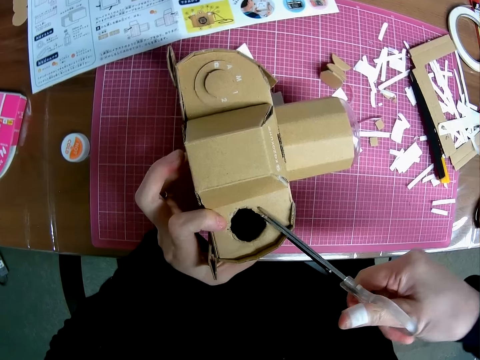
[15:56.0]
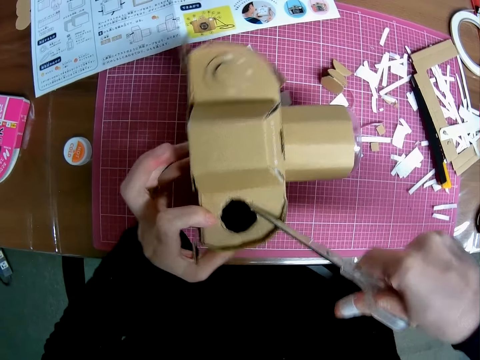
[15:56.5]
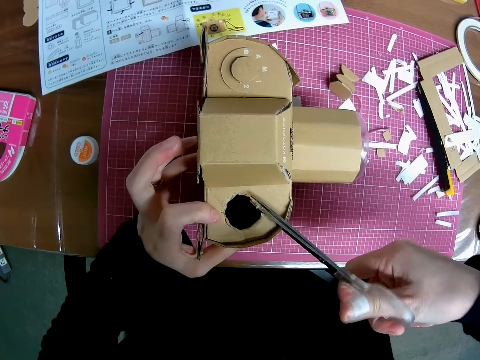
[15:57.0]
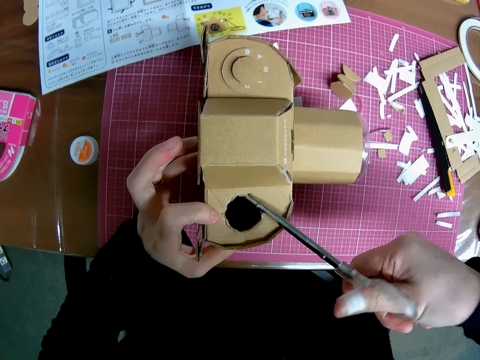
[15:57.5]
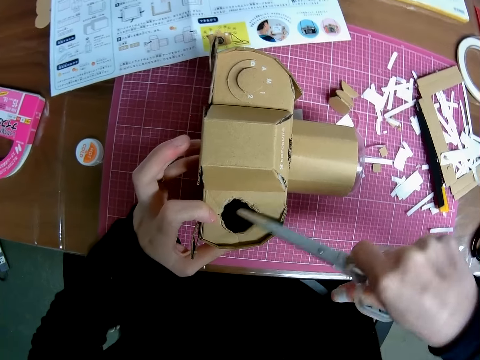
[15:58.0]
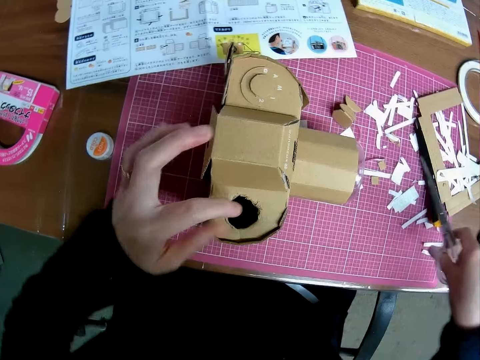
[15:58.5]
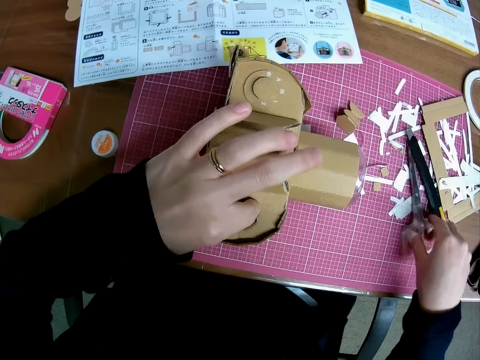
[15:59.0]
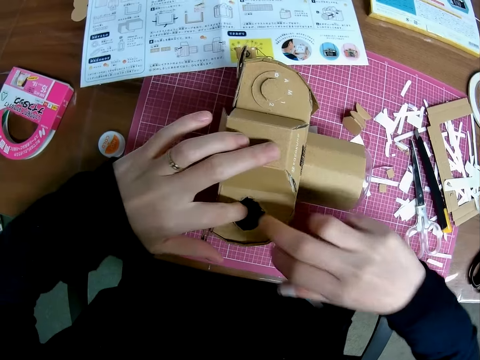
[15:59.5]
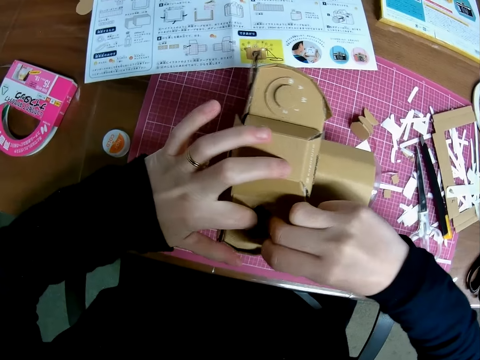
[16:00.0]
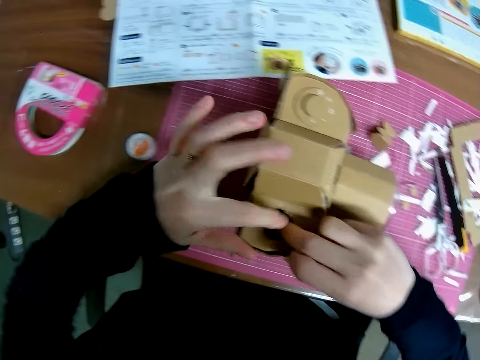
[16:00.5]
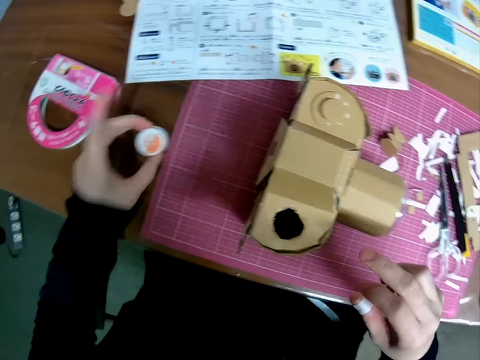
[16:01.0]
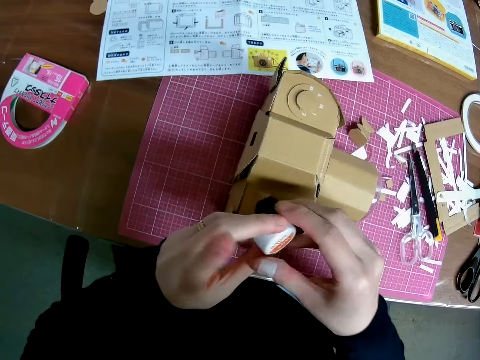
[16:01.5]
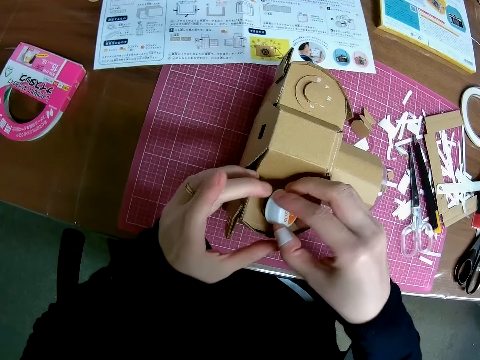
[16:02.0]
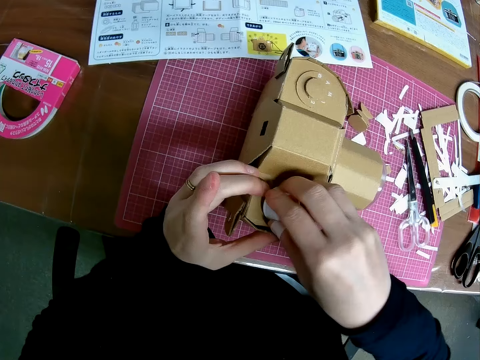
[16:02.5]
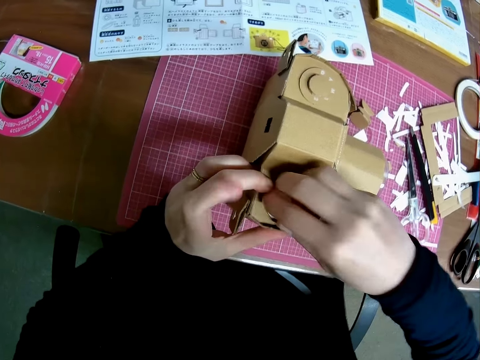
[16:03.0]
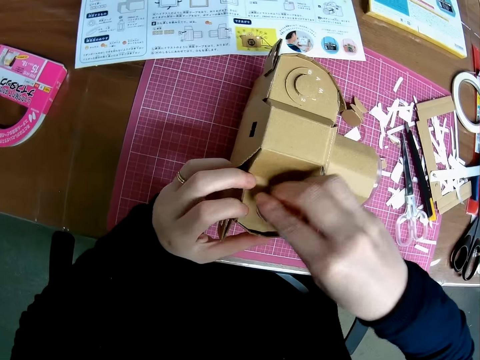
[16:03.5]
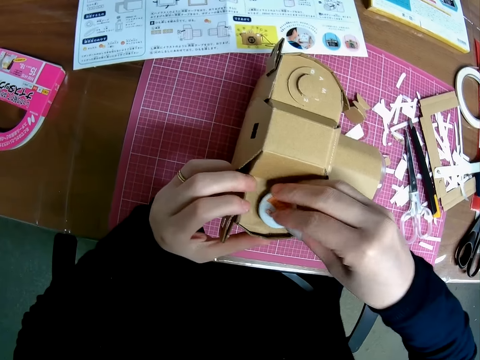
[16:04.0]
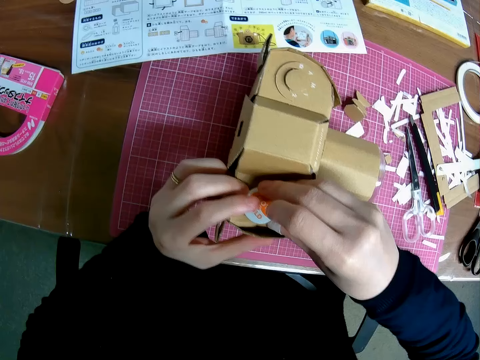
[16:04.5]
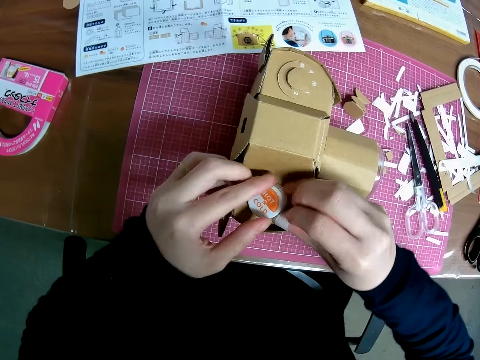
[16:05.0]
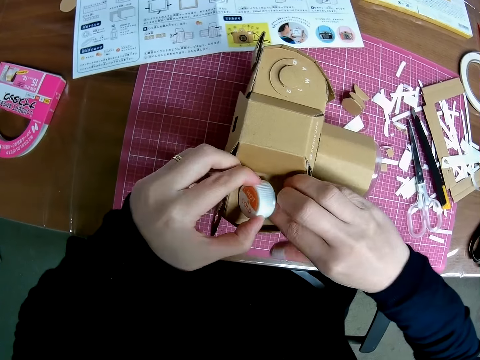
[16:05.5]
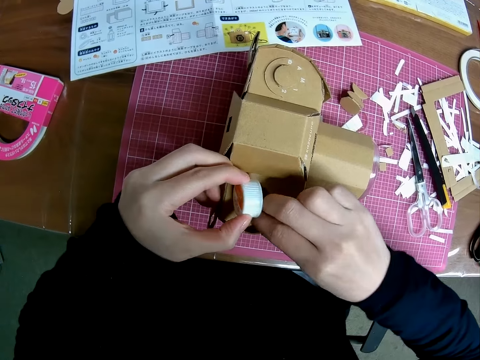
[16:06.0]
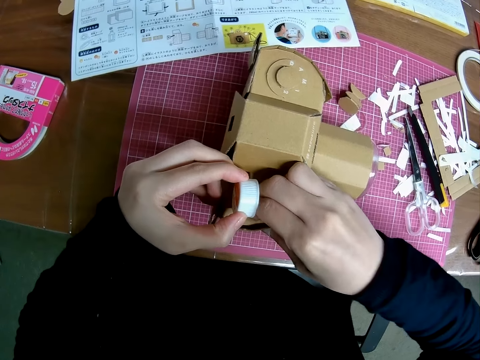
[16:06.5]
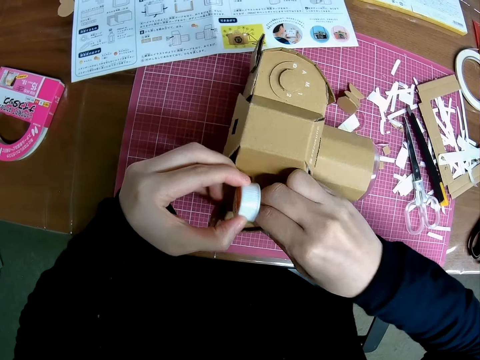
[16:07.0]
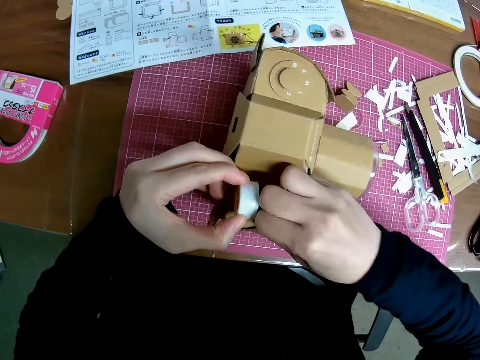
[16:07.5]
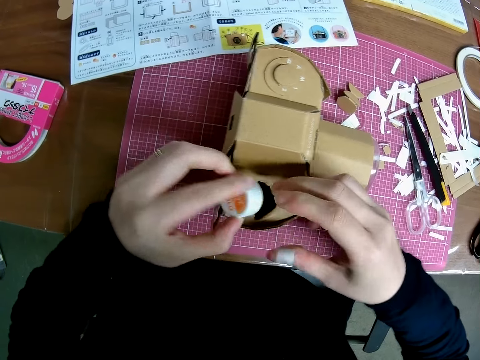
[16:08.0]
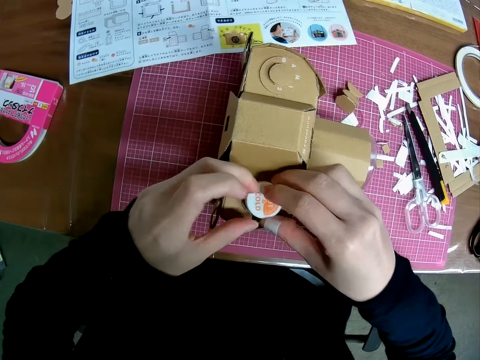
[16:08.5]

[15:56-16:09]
The camera wearer drops the scissors on the sheet. He adjusts the paper craft in his hand. He picks up the cover on the table with his left hand and puts the cover on the paper craft. He adjusts the paper craft in his hand.

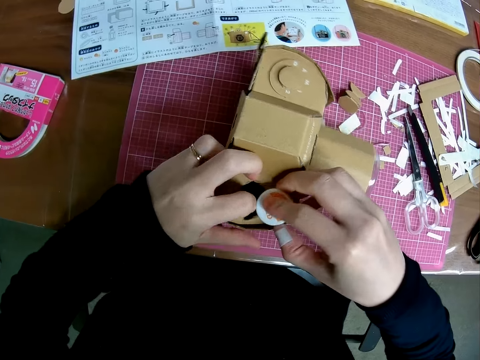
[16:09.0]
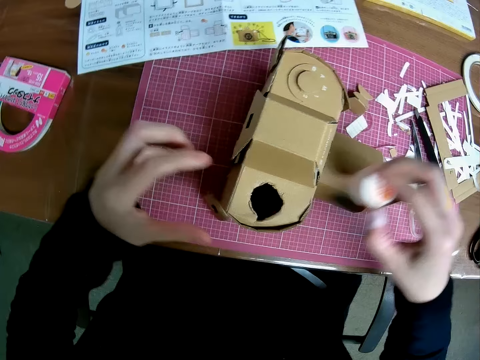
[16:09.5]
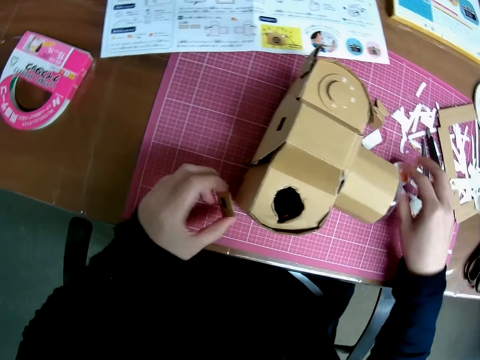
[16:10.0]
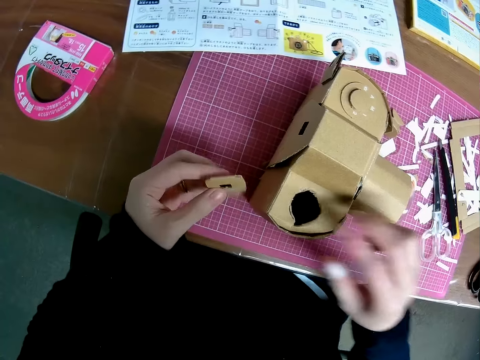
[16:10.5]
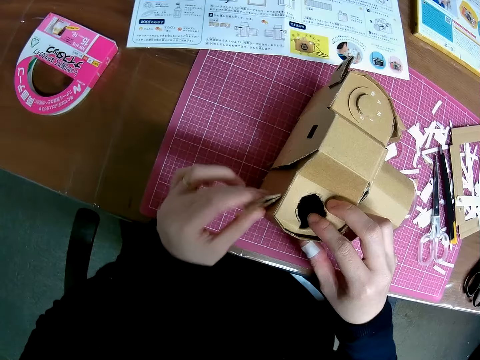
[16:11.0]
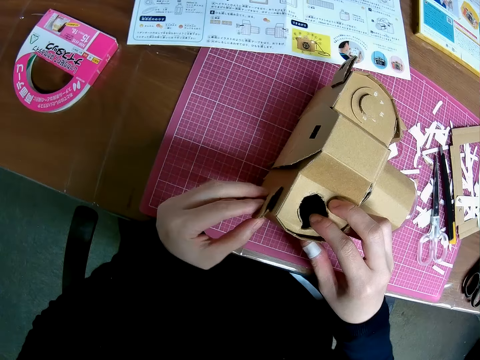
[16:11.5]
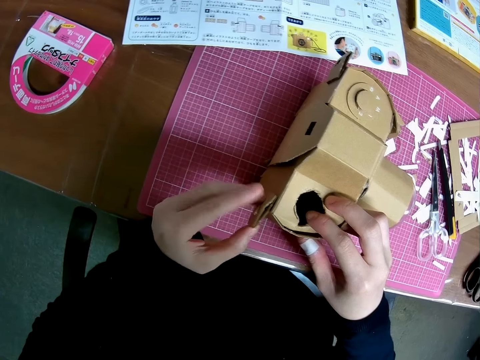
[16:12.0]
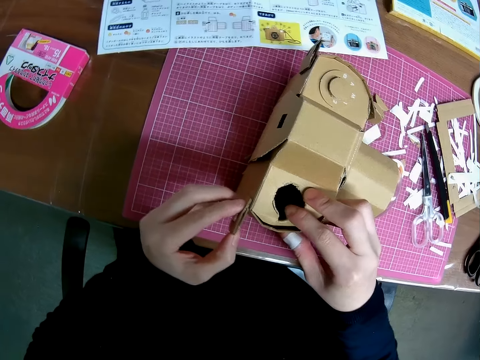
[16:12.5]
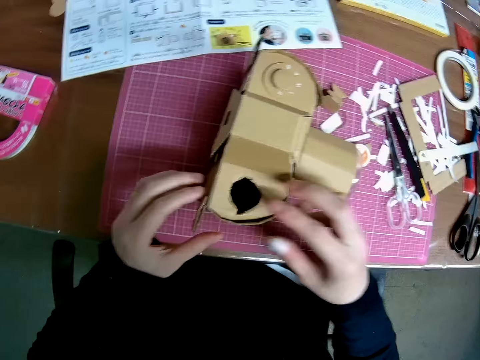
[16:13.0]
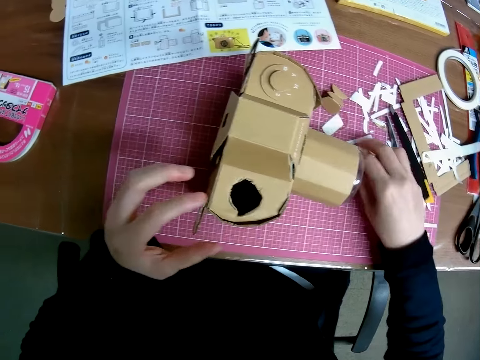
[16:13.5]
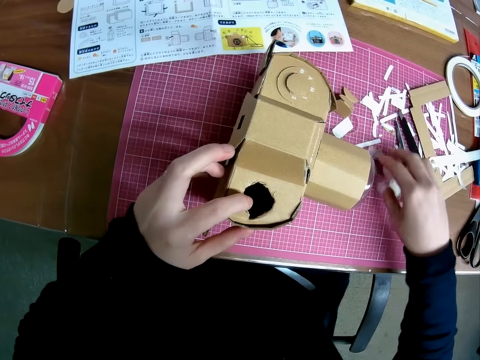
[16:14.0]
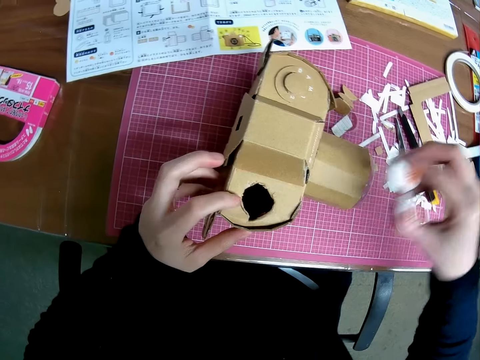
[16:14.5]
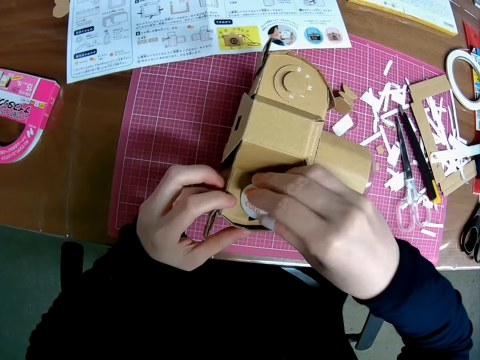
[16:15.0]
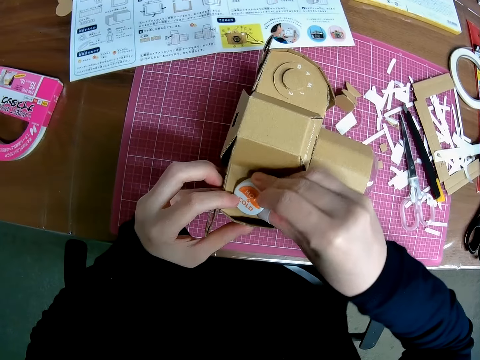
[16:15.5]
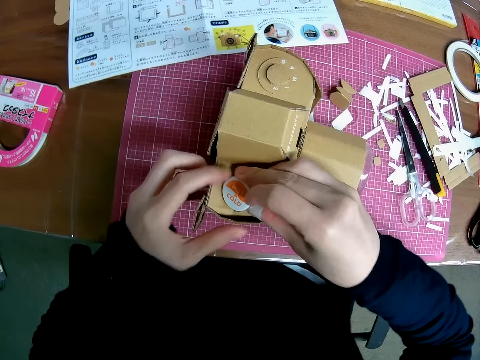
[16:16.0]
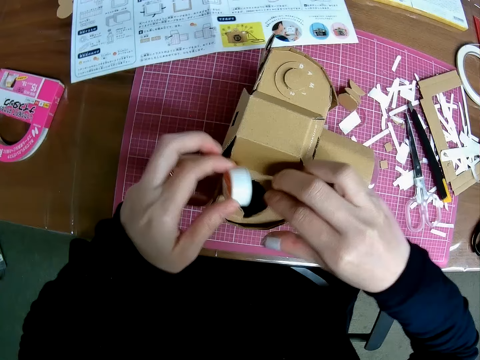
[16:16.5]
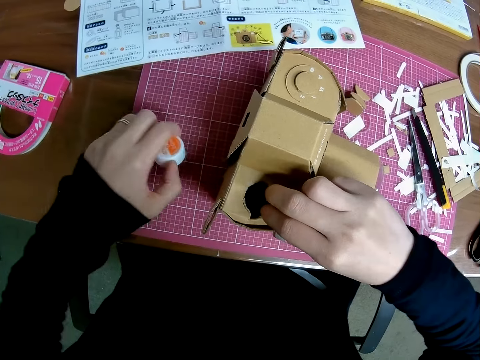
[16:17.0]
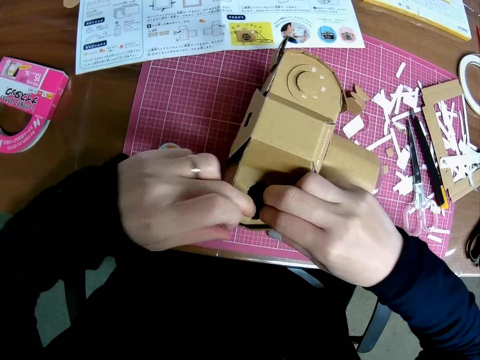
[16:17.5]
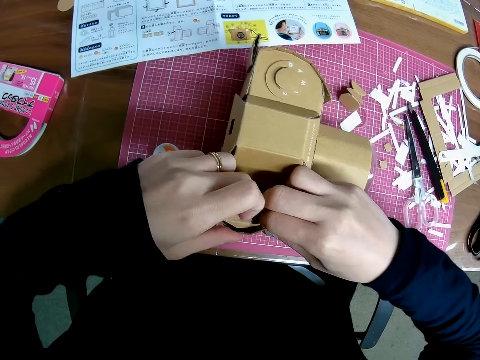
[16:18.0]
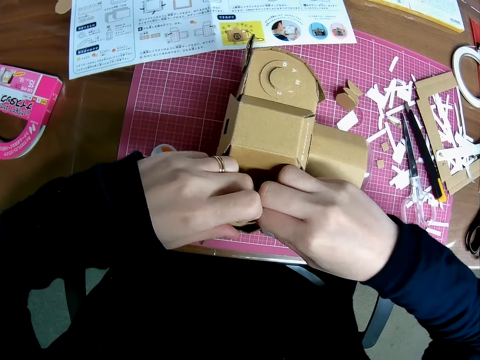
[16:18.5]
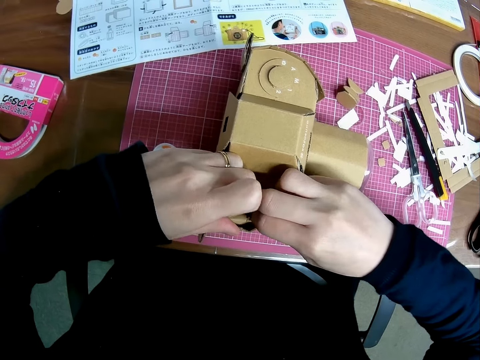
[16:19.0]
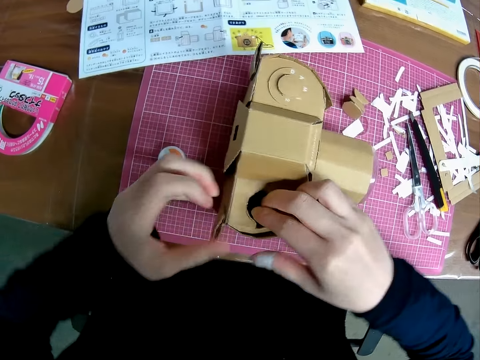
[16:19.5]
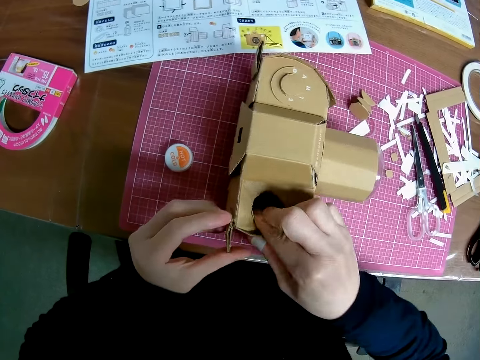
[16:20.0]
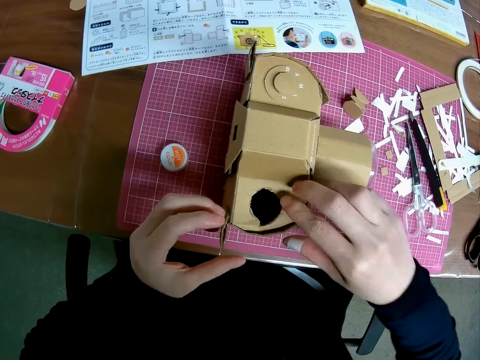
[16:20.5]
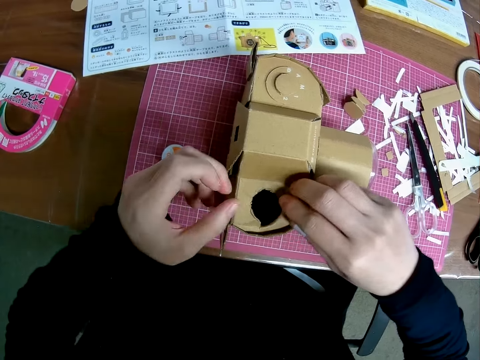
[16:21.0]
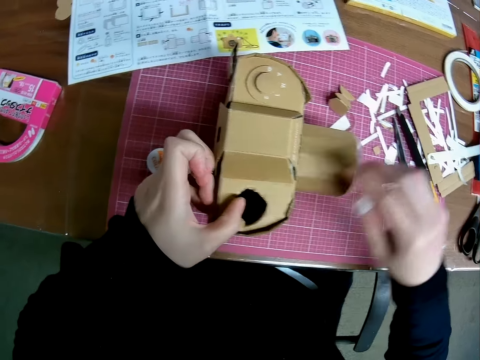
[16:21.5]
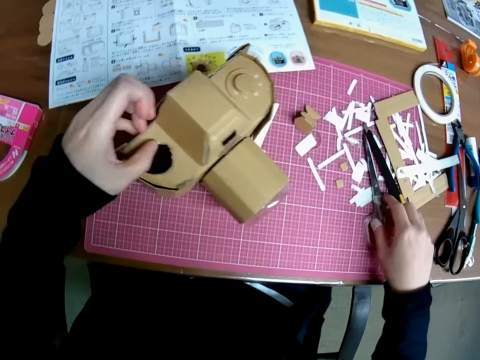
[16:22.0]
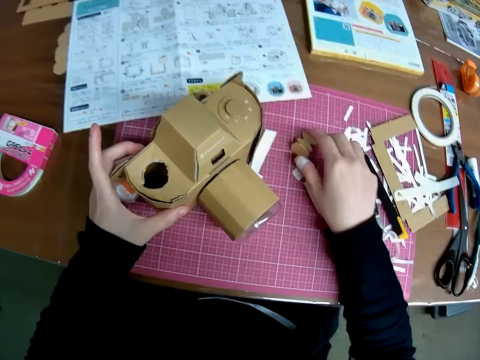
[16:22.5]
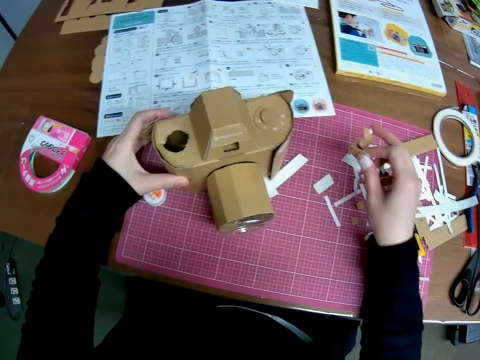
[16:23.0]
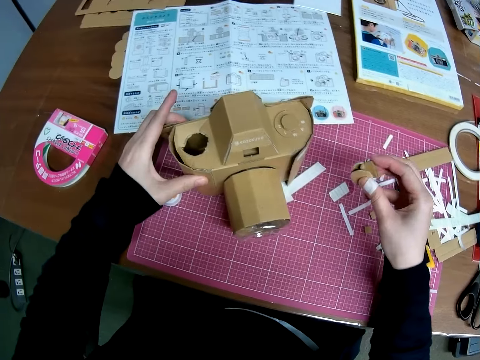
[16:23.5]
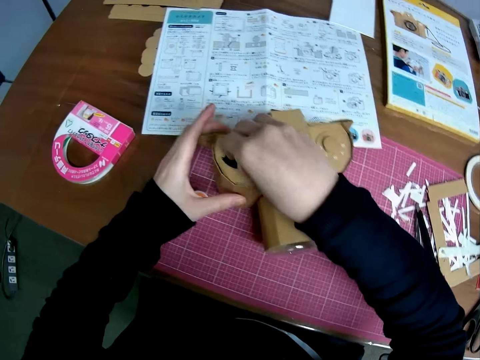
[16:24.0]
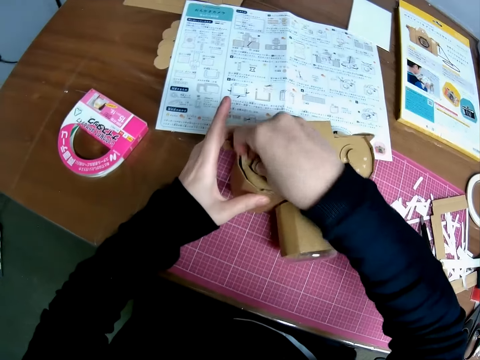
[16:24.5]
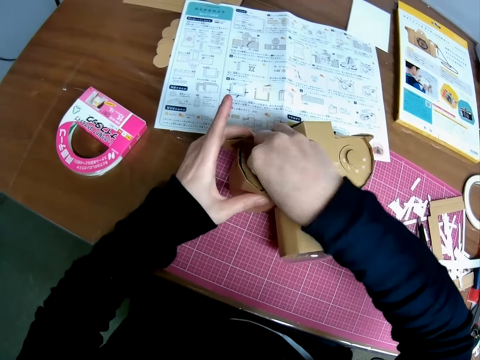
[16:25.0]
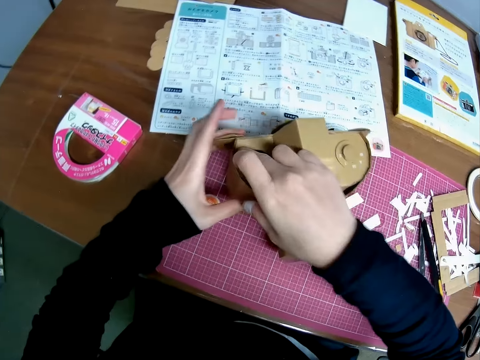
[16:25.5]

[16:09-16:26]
The camera wearer drops the cover on the sheet with his left hand. He picks up a piece of paper on the sheet and puts the piece of paper on the paper craft. He picks up the cover on the sheet and puts the cover on the paper craft. He drops the cover on the sheet. He adjusts the paper craft in his hand. He picks up another piece of paper on the sheet and puts the piece of paper on the paper craft.
